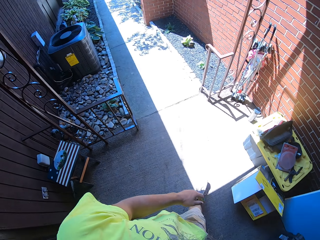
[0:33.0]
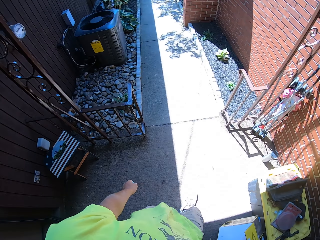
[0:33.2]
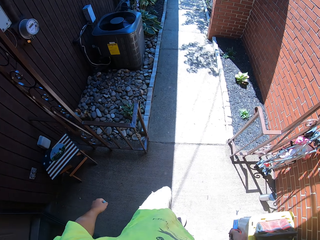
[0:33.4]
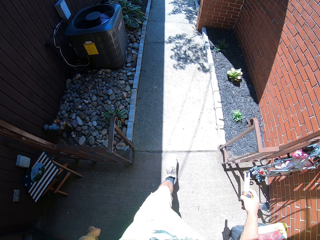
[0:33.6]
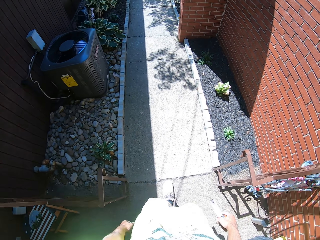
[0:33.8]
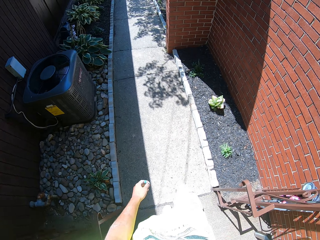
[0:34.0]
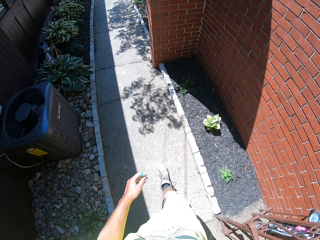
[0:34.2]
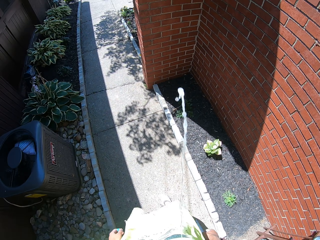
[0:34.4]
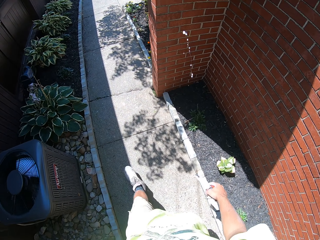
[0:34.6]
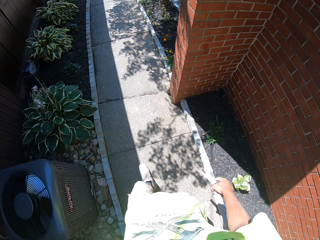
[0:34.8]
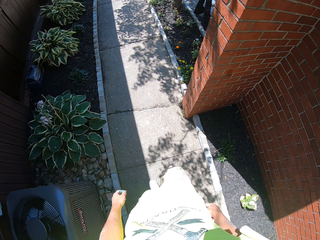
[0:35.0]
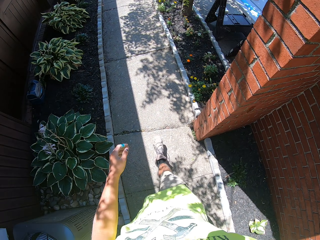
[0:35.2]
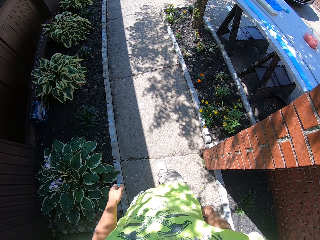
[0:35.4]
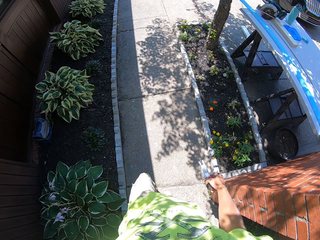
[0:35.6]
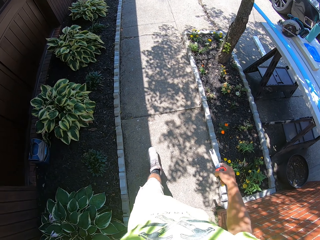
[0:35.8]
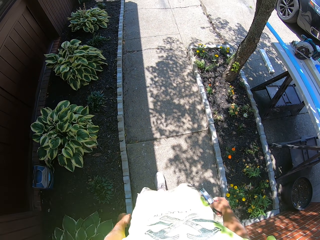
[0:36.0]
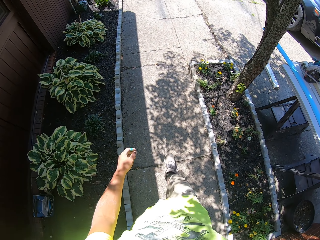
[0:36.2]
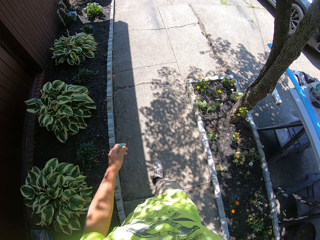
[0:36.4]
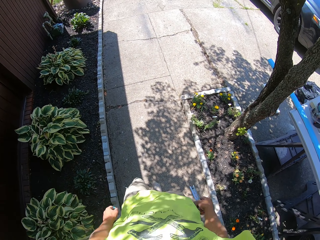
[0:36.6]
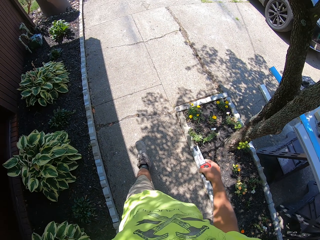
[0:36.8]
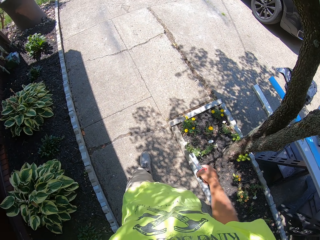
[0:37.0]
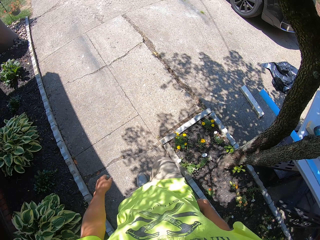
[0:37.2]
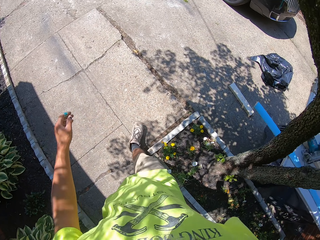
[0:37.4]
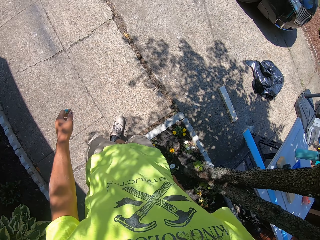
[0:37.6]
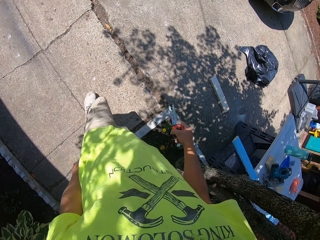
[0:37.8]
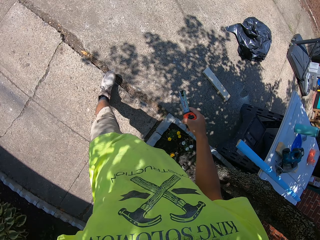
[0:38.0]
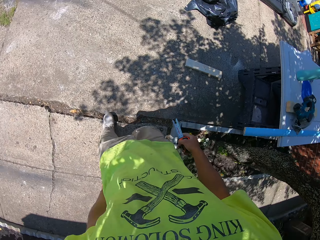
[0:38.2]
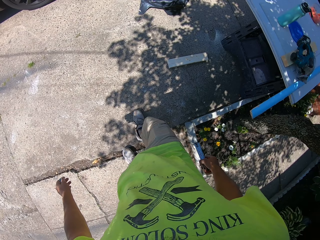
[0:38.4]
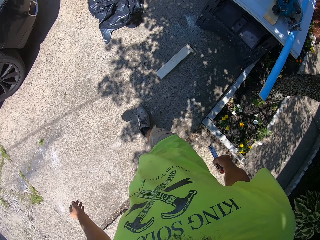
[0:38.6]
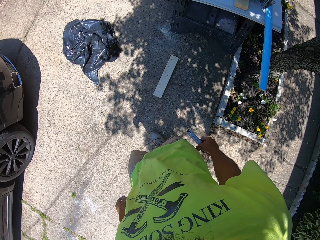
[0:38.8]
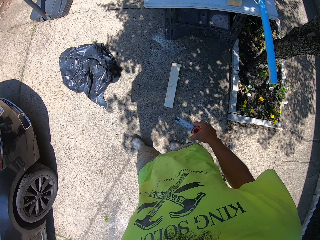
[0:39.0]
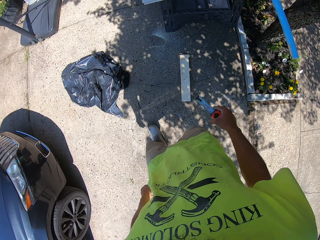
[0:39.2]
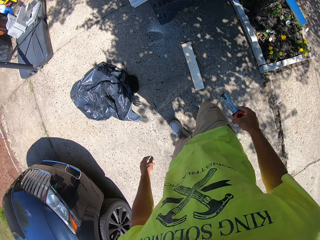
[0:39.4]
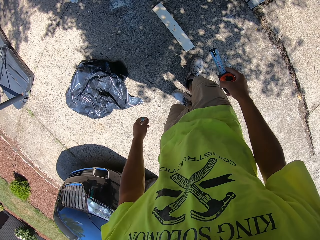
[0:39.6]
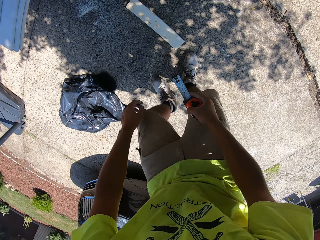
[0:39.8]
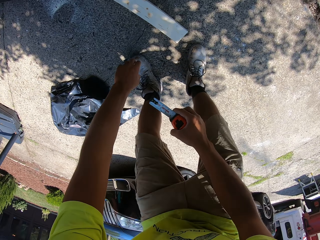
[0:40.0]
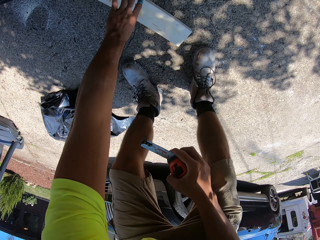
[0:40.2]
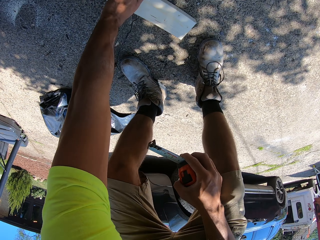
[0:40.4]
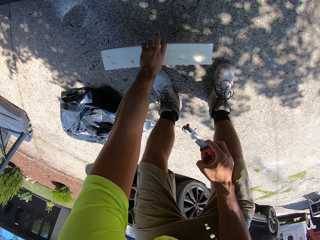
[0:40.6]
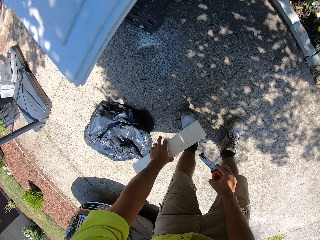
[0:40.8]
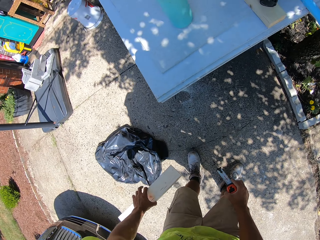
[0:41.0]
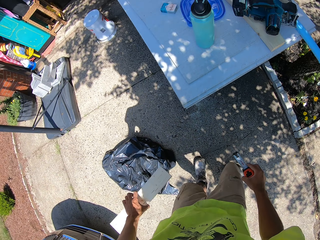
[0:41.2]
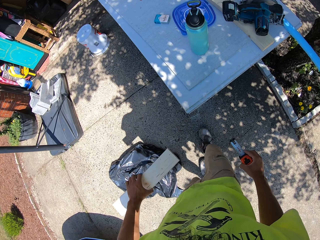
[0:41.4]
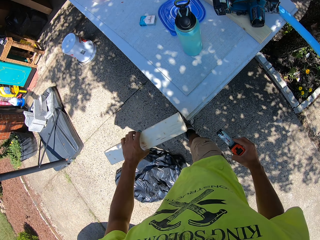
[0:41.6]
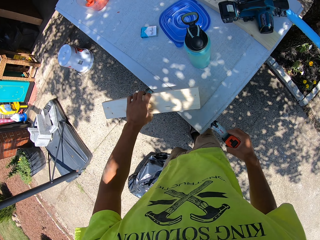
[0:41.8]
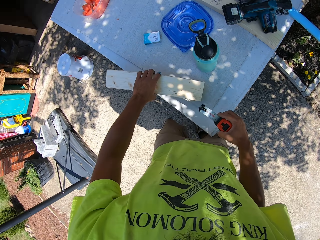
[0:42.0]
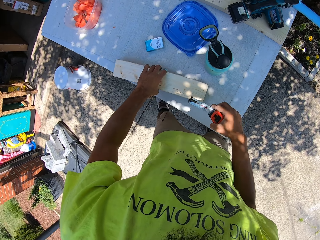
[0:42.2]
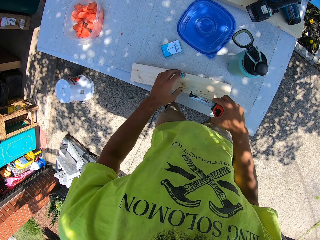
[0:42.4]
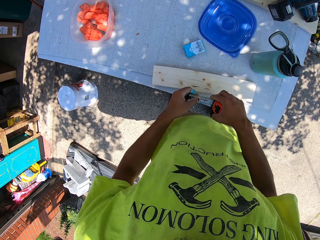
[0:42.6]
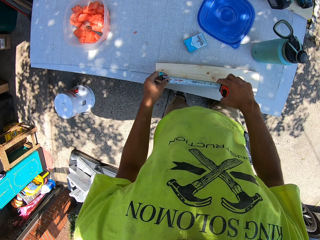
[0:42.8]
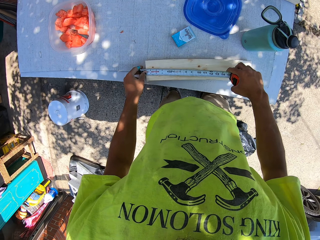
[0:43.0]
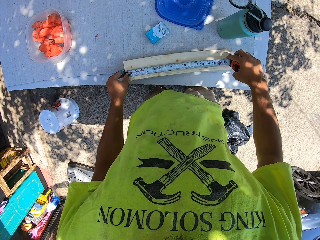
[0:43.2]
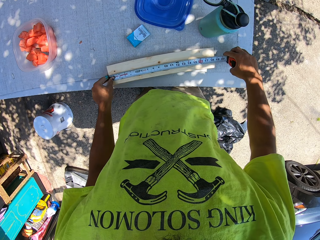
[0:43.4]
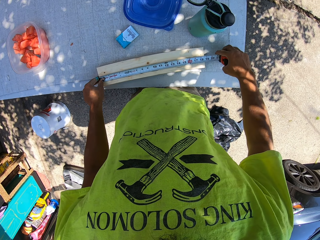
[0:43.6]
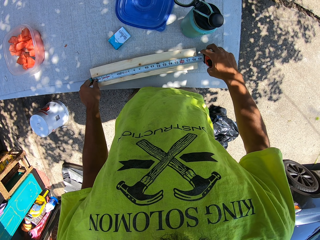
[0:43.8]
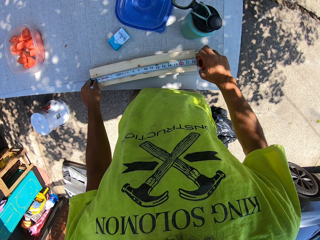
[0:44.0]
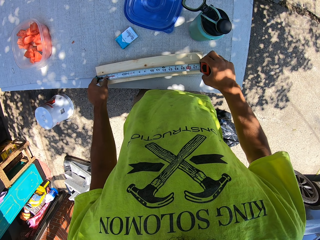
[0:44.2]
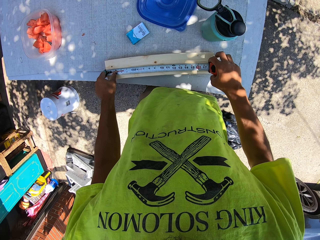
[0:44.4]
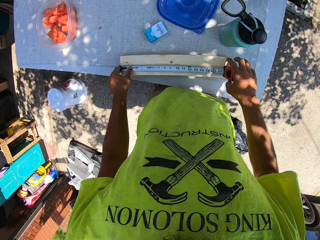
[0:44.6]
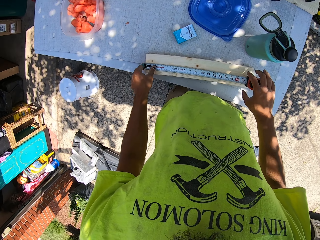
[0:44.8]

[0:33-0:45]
The camera wearer walks towards the table. They pick up the timber on the ground, put the timber on top of the table, and measure the timber with the tape measure.

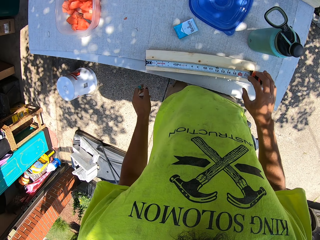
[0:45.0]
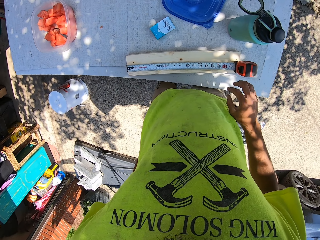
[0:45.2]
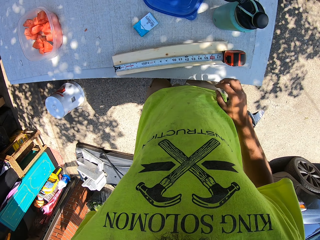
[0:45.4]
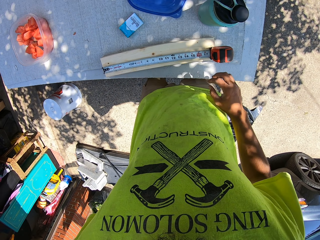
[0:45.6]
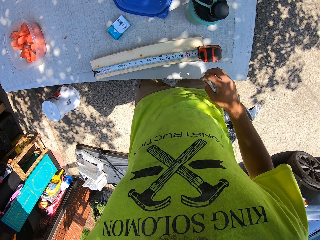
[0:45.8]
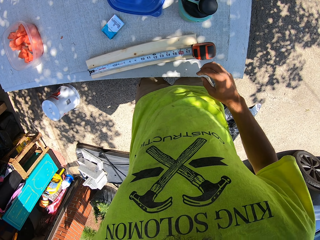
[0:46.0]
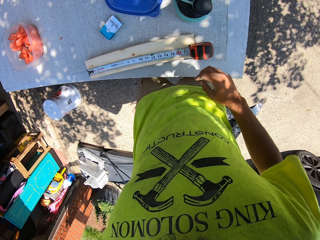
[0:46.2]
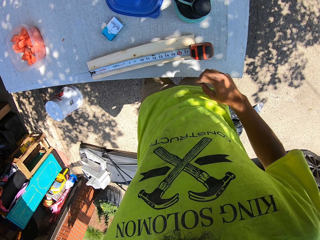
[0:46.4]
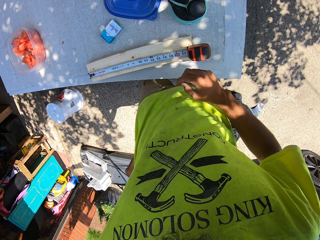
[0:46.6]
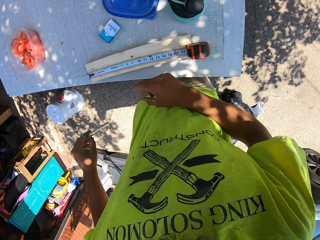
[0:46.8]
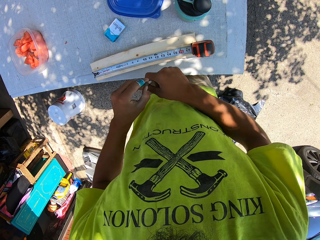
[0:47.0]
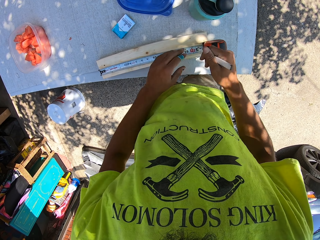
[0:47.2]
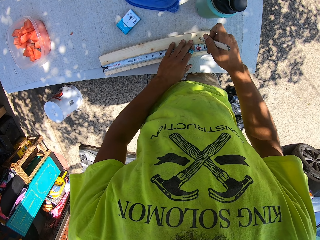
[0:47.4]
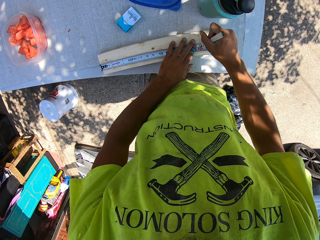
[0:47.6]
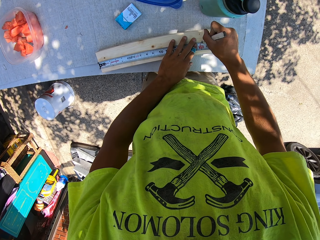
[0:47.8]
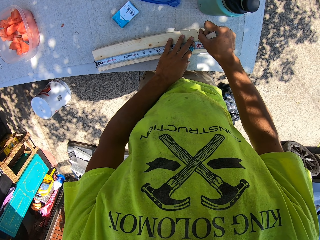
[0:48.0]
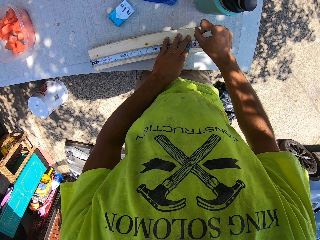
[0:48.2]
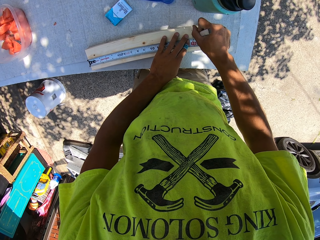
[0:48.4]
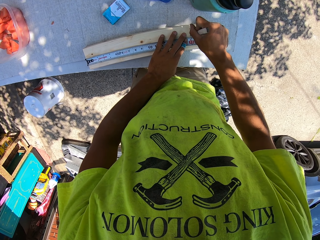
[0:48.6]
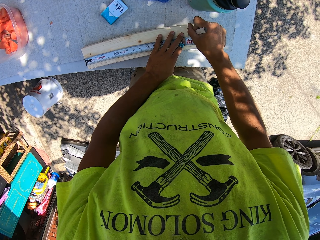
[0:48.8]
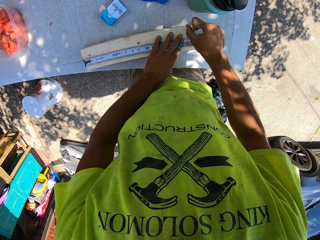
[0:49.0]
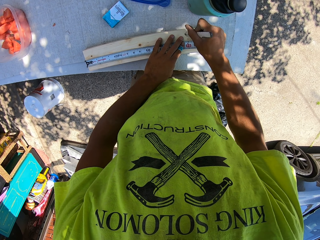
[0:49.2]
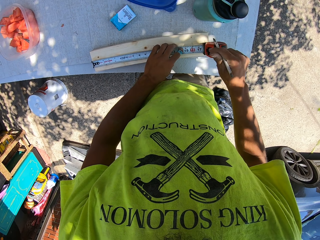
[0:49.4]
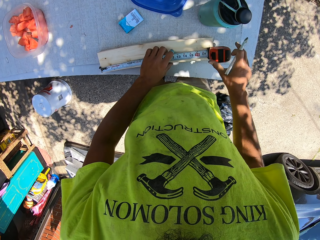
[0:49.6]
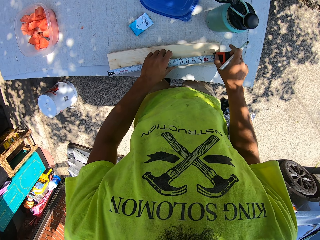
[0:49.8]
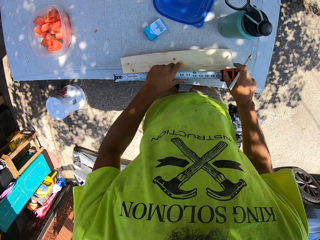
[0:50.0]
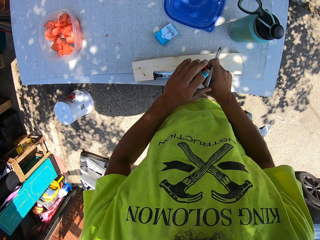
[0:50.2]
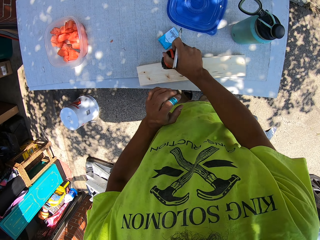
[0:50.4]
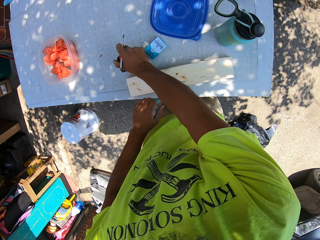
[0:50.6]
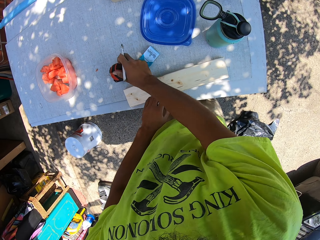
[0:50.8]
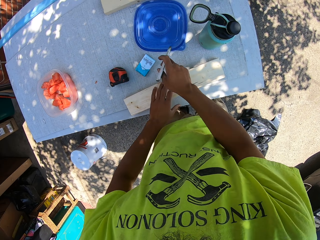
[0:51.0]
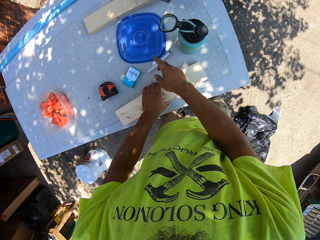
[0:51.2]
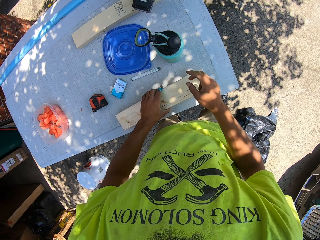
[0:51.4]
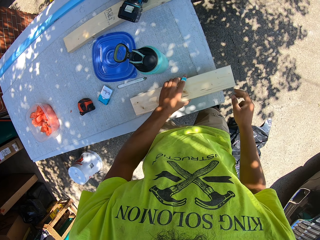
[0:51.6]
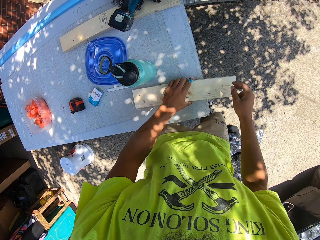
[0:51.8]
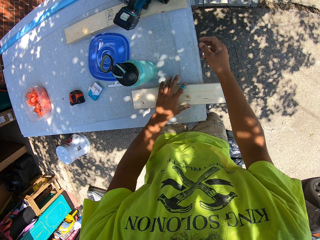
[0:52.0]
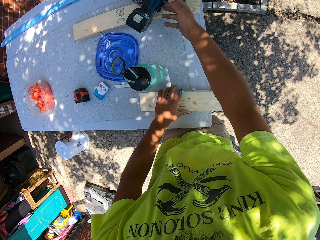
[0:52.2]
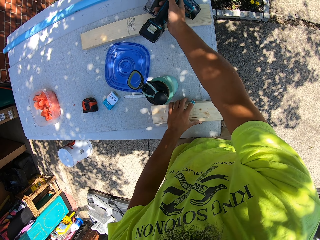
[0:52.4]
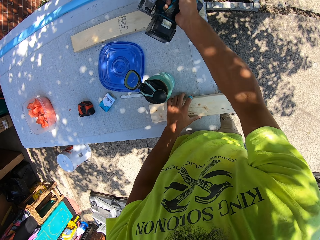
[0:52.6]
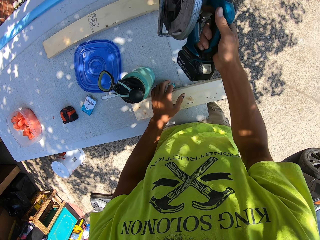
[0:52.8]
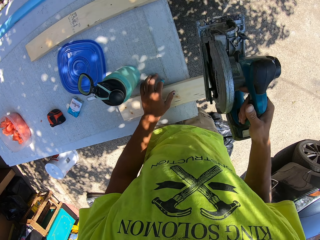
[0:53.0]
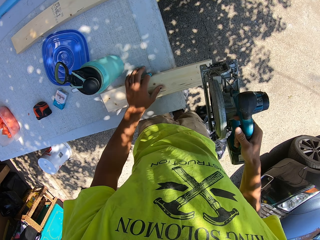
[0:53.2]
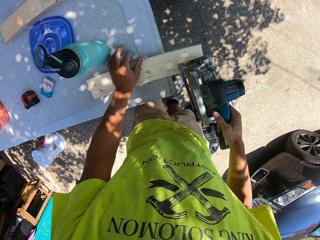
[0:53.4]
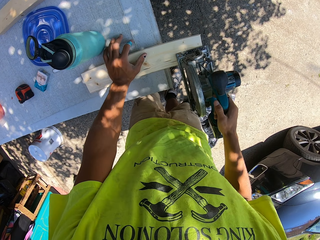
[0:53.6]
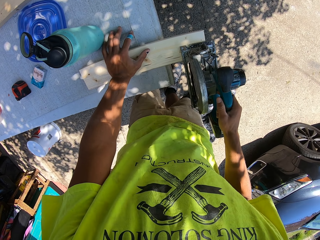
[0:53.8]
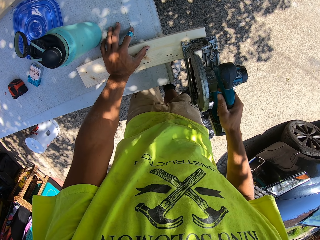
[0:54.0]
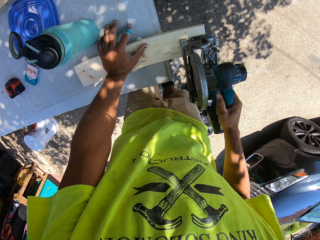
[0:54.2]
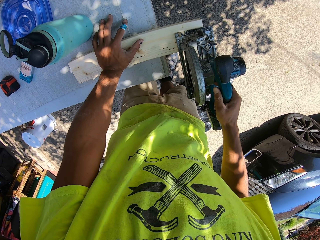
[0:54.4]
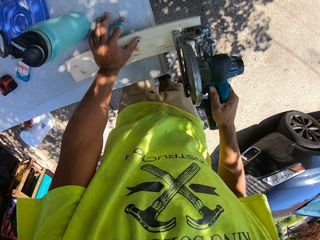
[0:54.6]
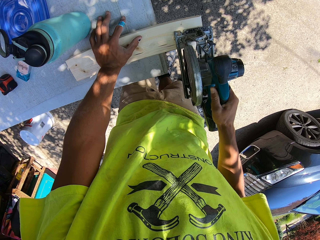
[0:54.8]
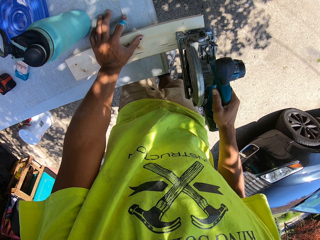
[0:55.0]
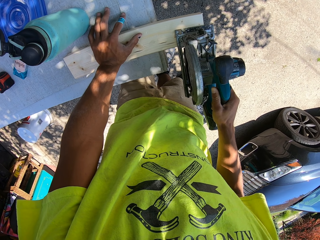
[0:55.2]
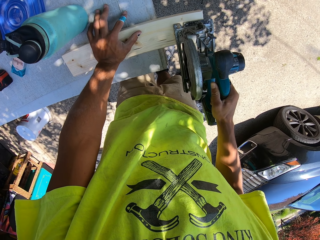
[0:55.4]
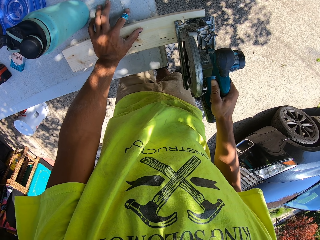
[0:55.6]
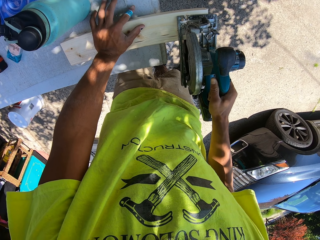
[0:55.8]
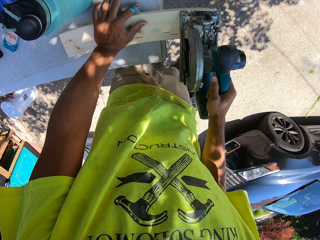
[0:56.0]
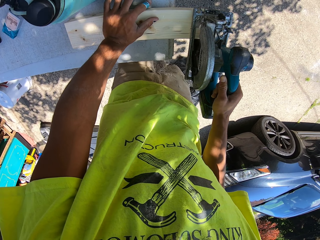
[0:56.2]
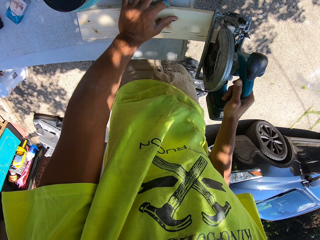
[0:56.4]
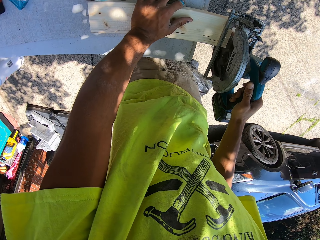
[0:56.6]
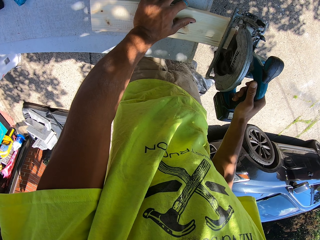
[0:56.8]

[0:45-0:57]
The camera wearer takes out the mark pen from the left pocket. They label the measurements on the wood with the mark pen or pencil. They close the tape measure and put the tape measure on top of the table. They move the wood to the edge of the table and touch the wood on top of the table. They pick up the miter saw on top of the table and cut the wood with the miter saw.
